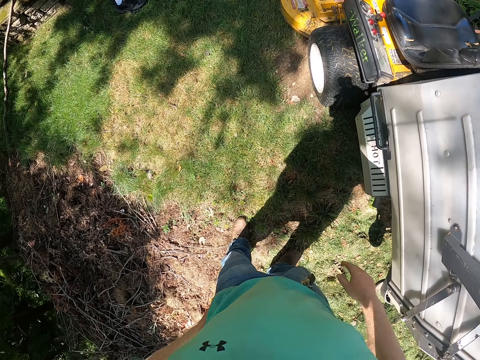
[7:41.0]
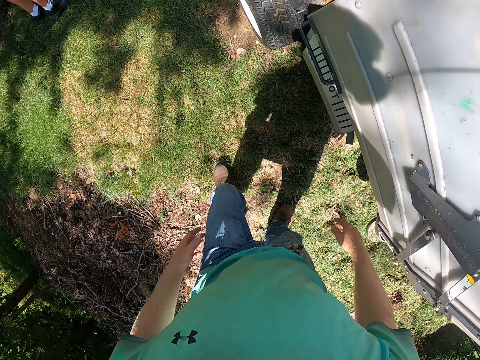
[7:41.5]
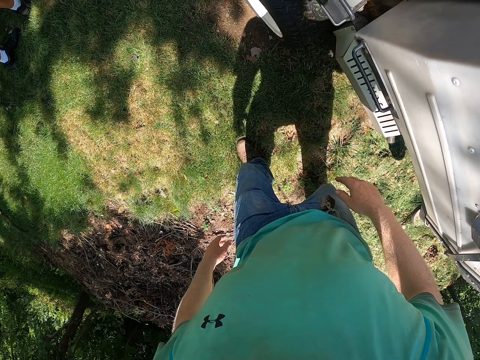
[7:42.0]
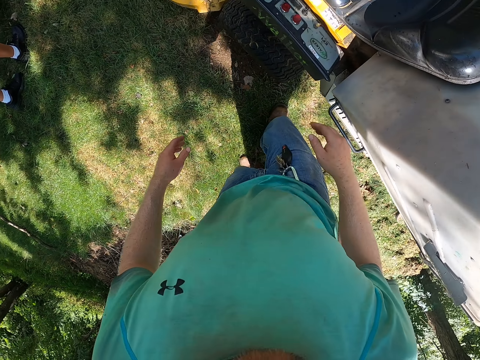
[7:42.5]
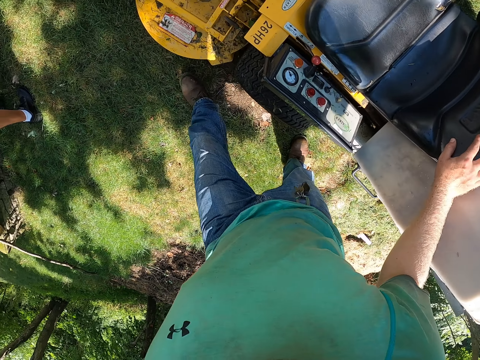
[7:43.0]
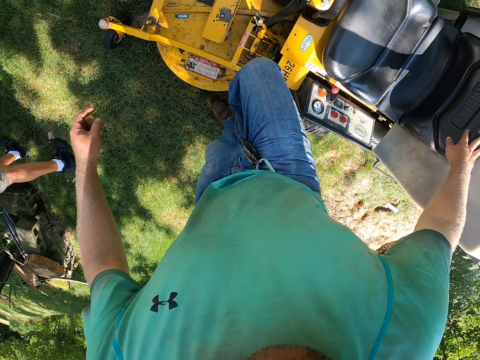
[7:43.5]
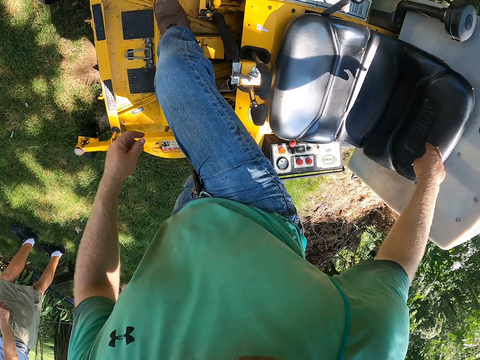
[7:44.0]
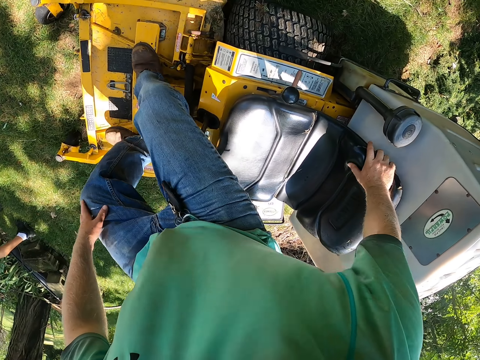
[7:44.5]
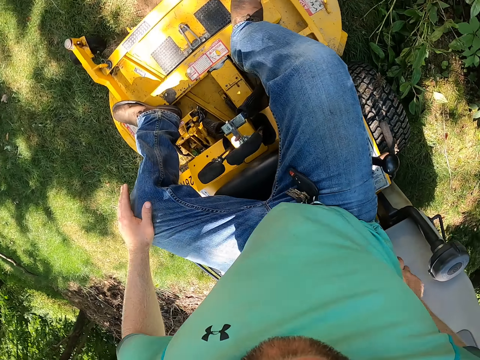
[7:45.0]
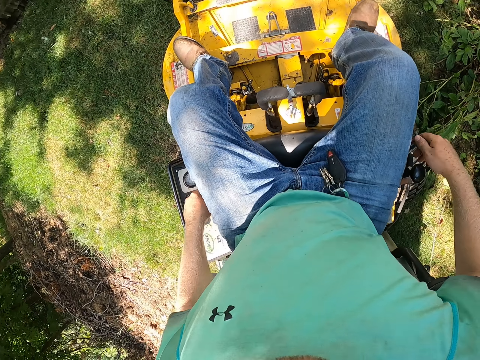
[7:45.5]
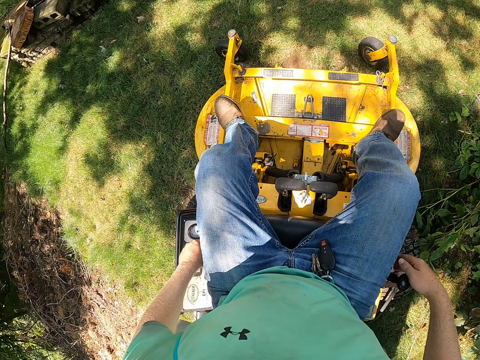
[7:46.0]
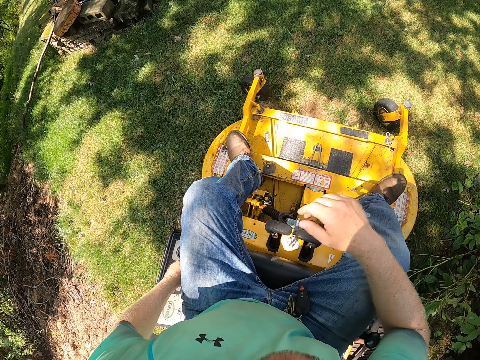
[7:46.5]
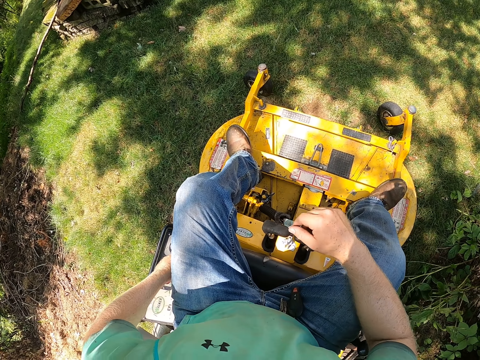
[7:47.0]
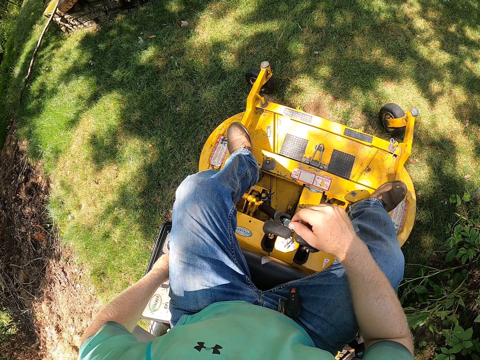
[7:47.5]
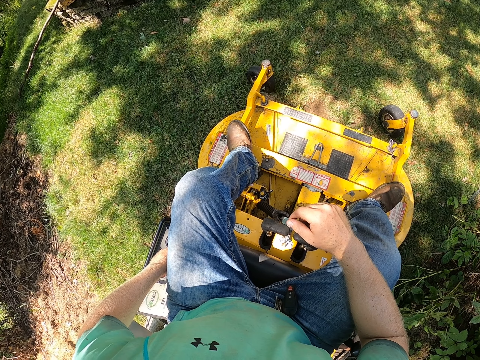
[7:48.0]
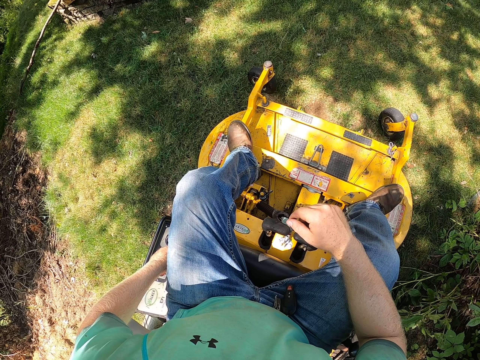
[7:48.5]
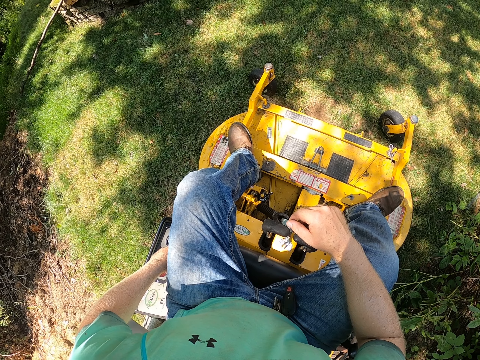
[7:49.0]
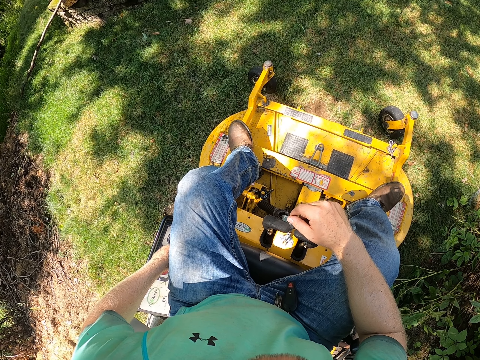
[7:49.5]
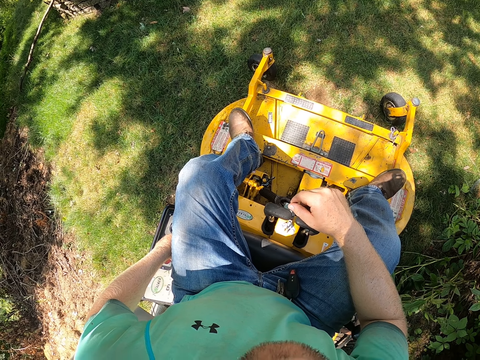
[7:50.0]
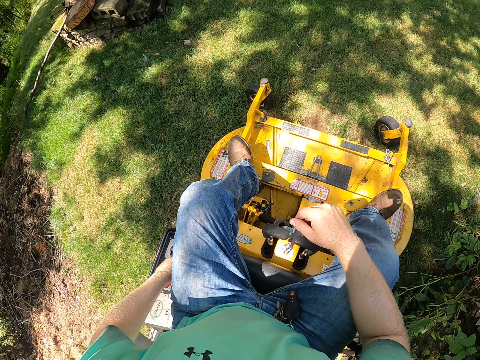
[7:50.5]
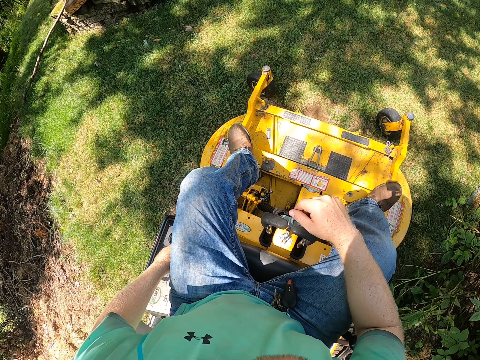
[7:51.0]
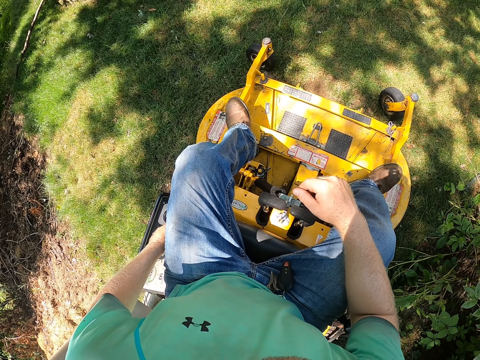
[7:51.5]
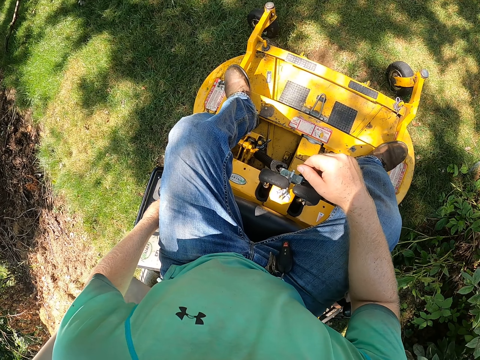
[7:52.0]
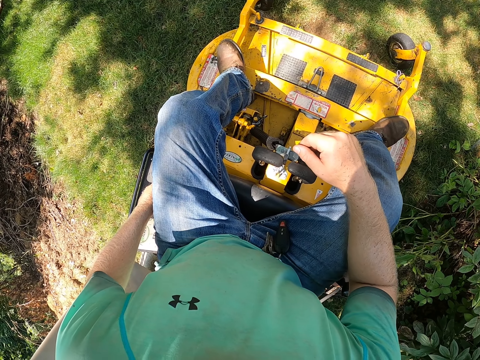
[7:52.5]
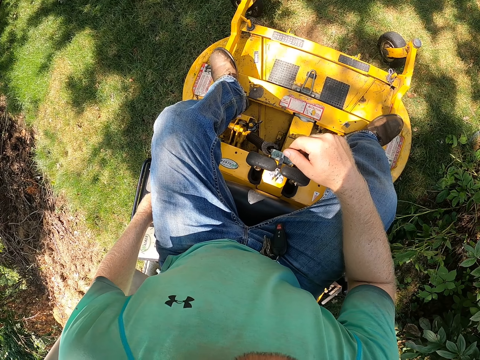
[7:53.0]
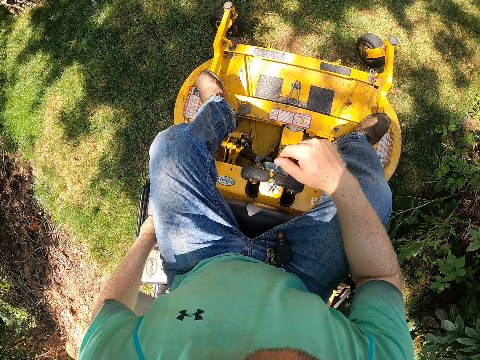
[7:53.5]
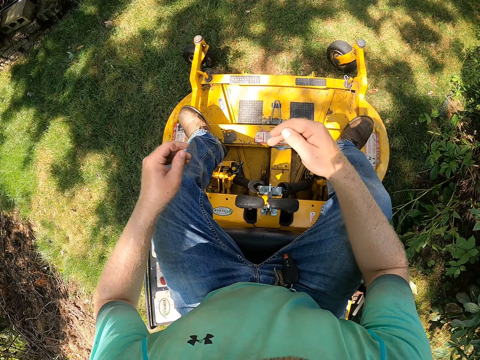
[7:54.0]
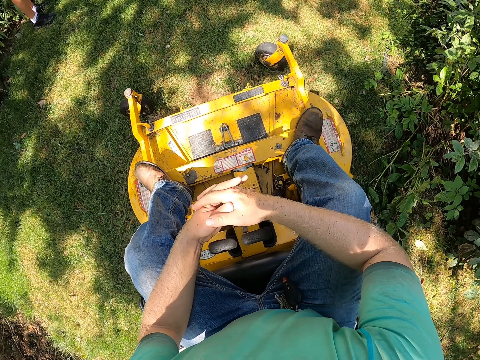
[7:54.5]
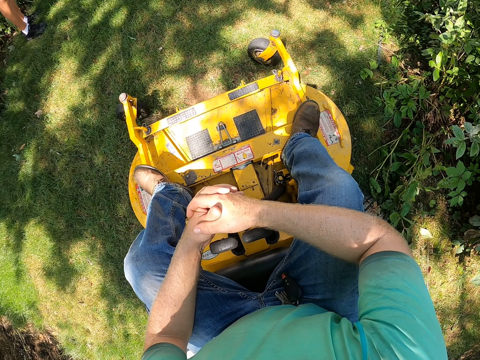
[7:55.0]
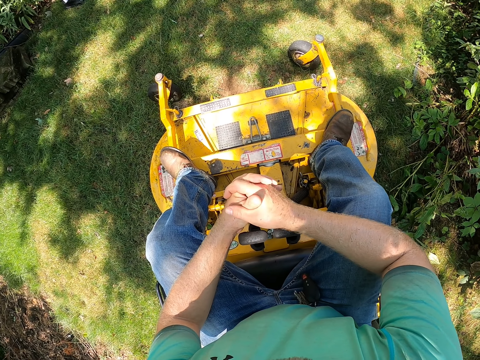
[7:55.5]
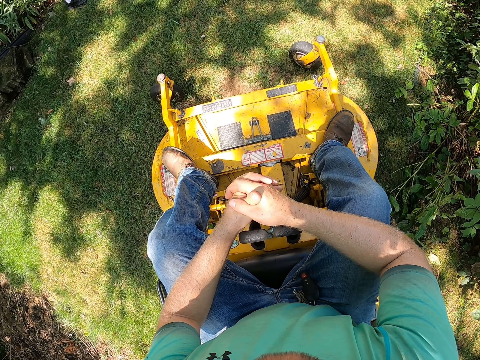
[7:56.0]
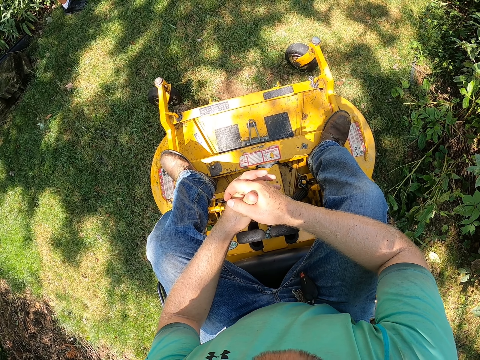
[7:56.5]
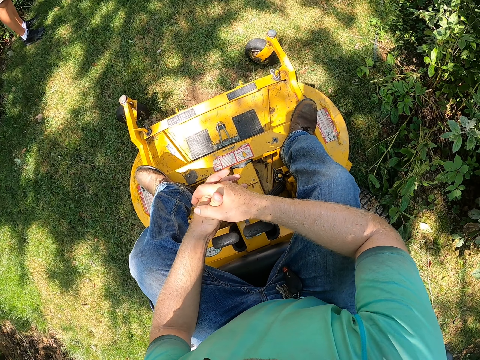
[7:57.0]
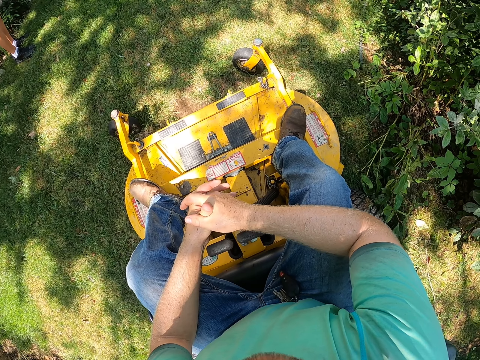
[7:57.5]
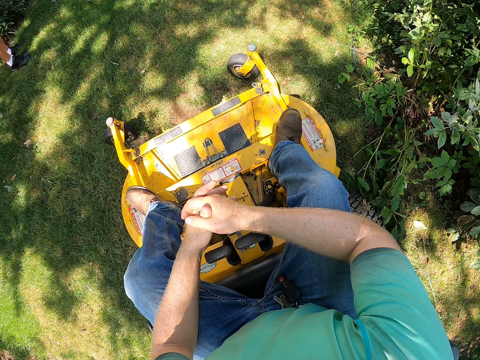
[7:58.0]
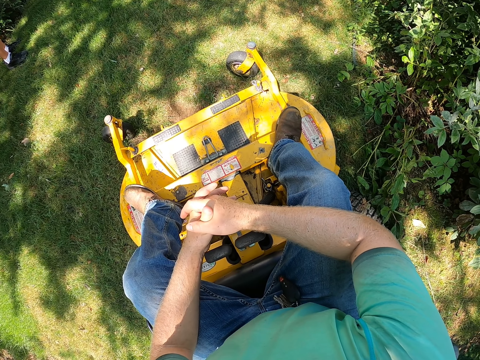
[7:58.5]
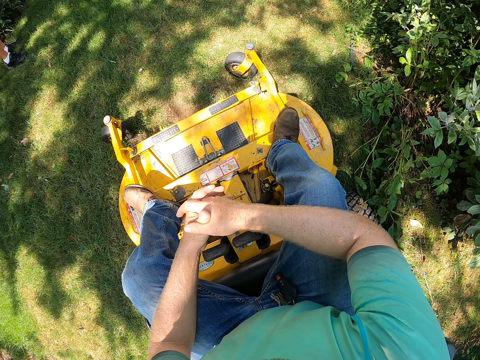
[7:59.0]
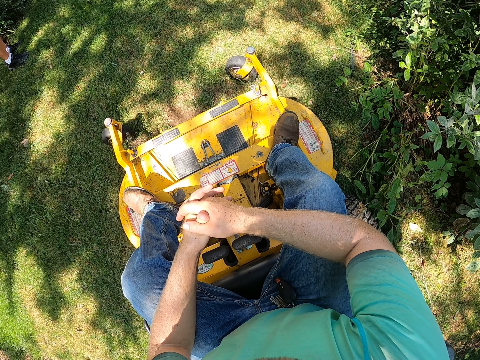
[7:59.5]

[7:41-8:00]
The camera wearer boards the lawn mower. He sits in the lawn mower. He presses the button on the lawn mower with his left hand. He holds his hands.

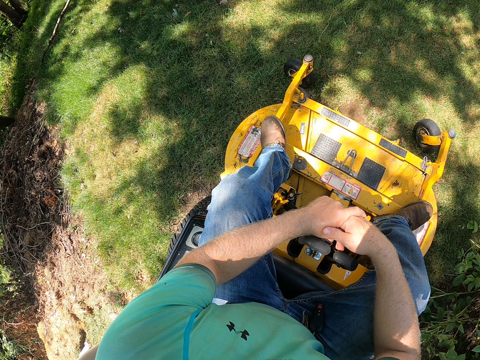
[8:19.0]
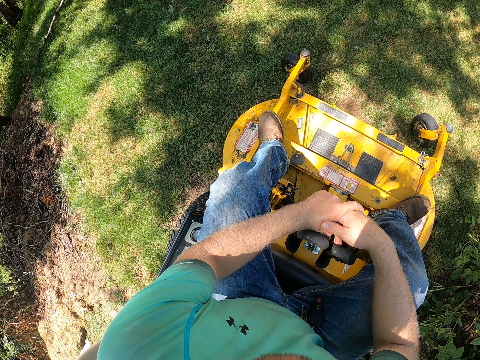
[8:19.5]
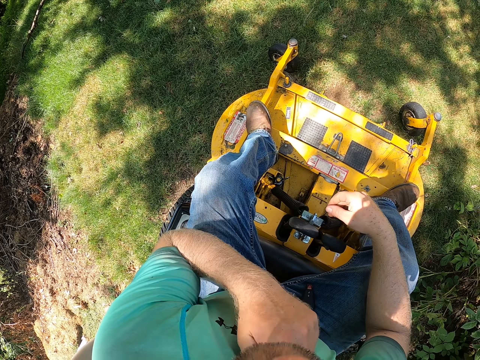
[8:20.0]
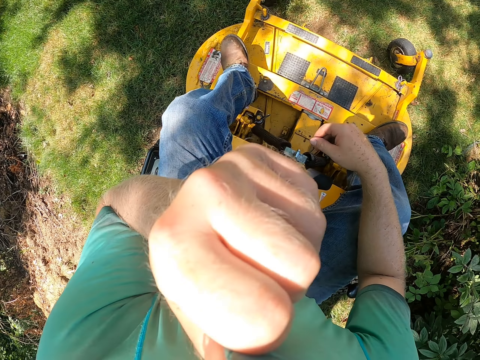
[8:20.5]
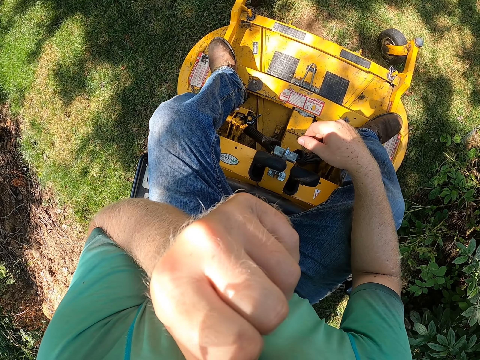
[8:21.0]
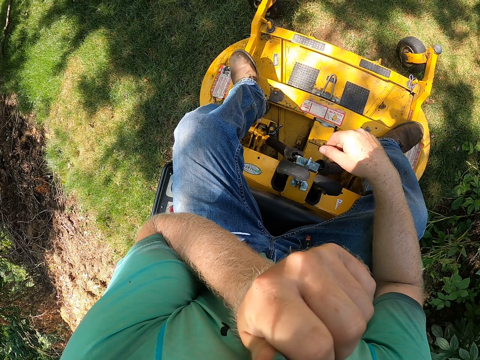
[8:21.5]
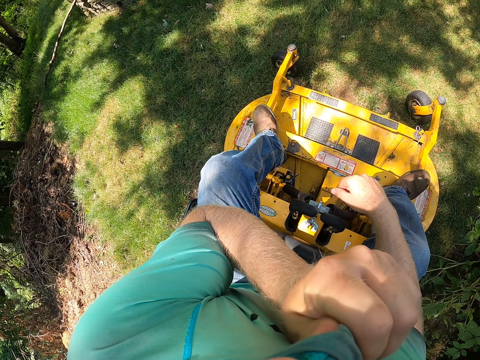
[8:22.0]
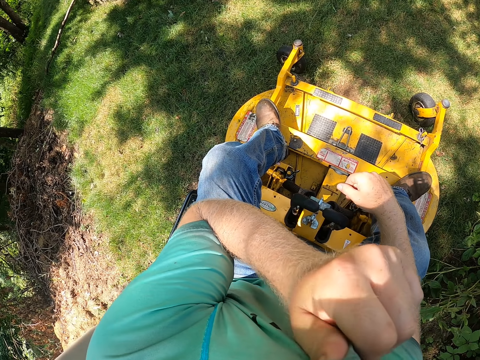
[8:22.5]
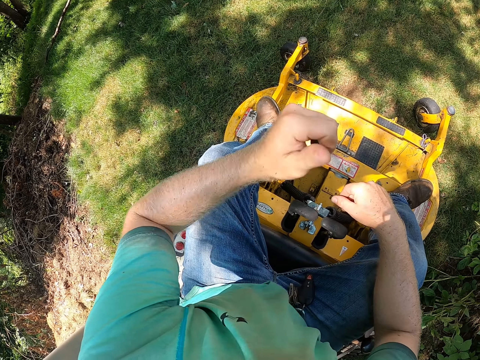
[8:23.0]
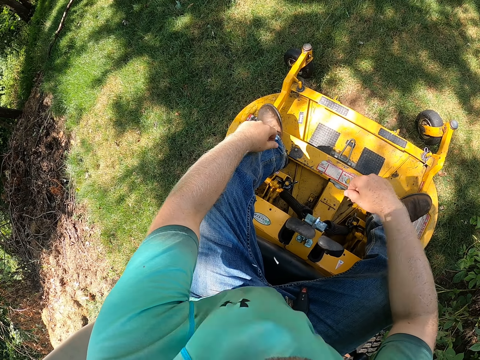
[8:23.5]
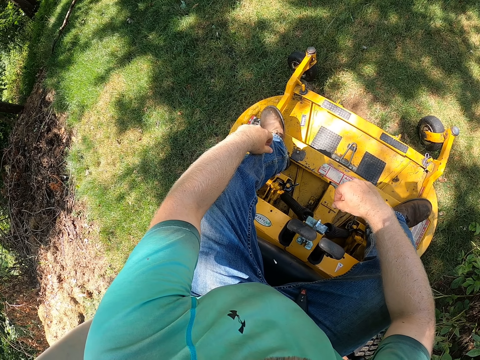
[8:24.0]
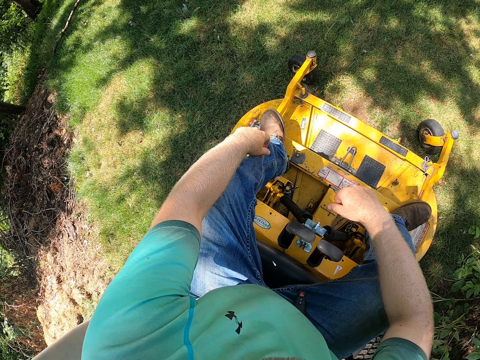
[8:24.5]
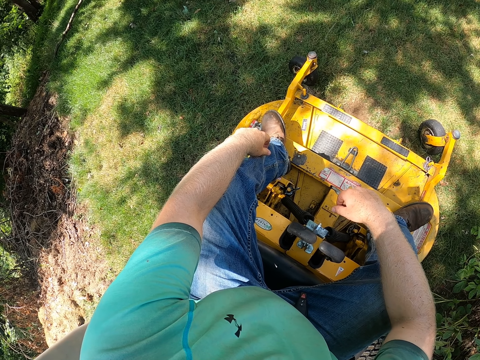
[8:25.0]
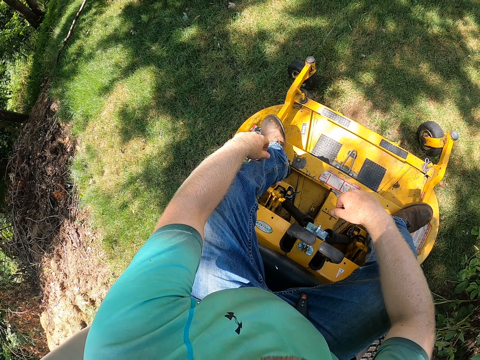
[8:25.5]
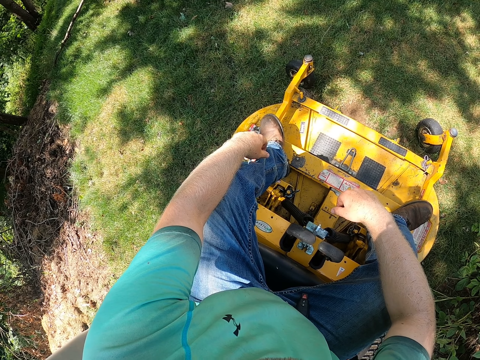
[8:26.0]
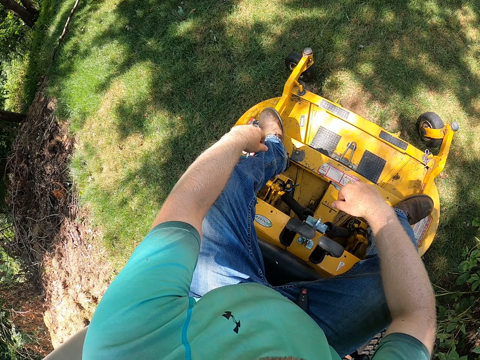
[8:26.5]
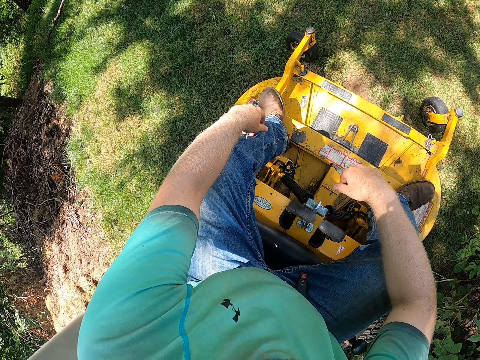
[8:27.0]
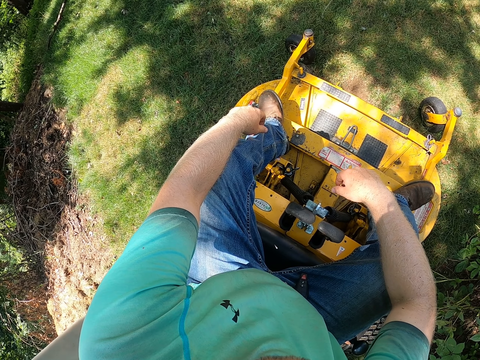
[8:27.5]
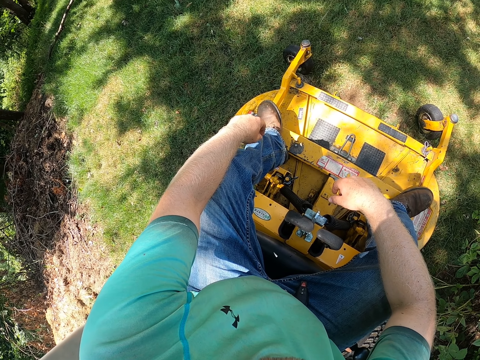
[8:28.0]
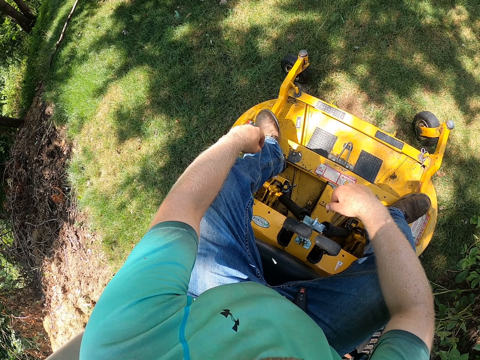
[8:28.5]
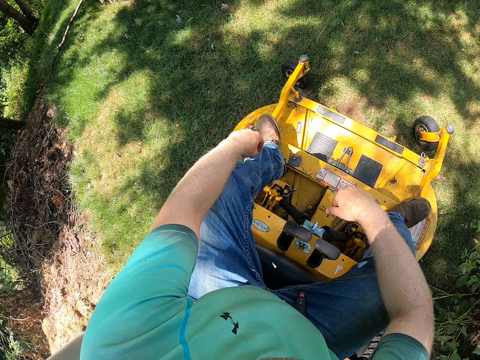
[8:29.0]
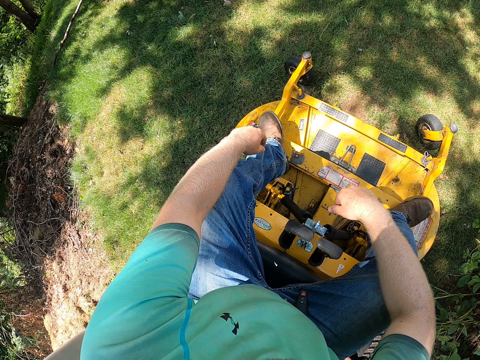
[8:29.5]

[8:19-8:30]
The camera wearer grabs a shirt with his left hand. He wipes his face with the shirt in his left hand.
